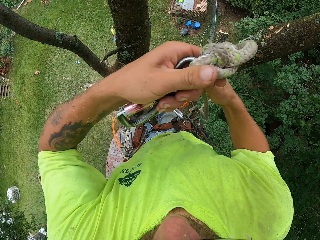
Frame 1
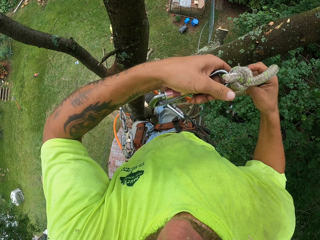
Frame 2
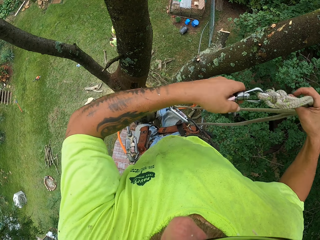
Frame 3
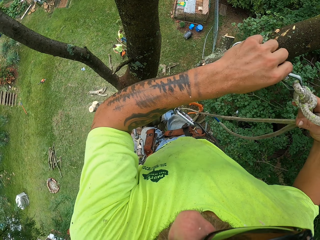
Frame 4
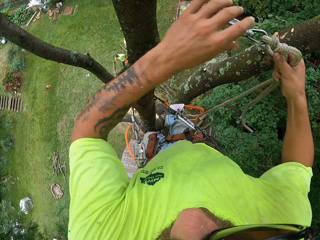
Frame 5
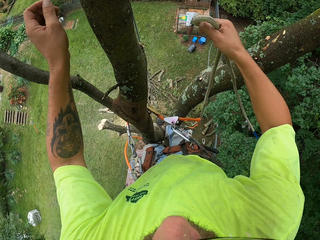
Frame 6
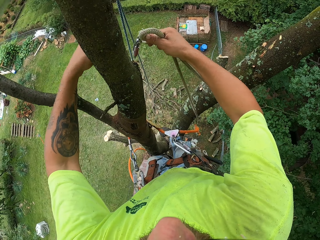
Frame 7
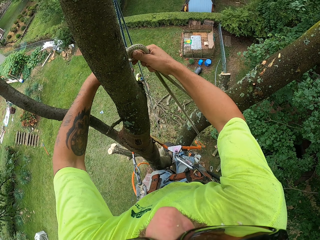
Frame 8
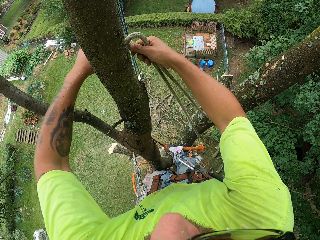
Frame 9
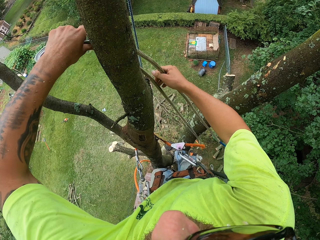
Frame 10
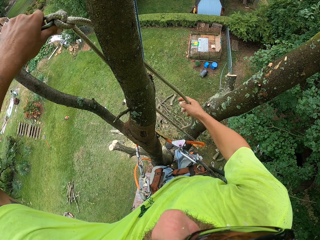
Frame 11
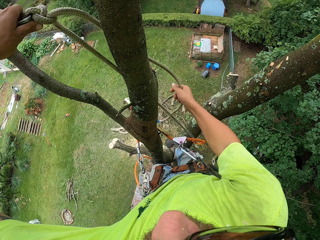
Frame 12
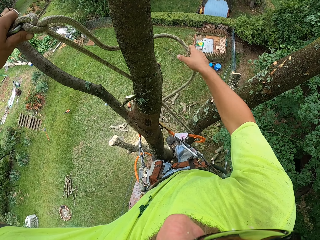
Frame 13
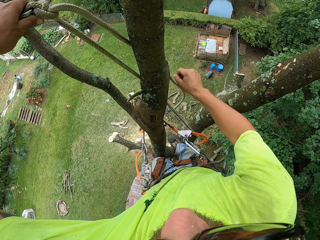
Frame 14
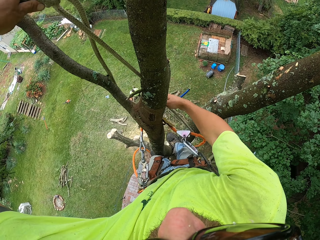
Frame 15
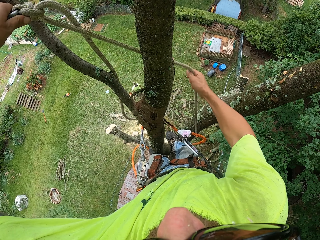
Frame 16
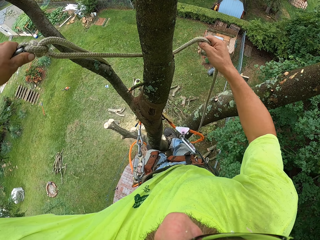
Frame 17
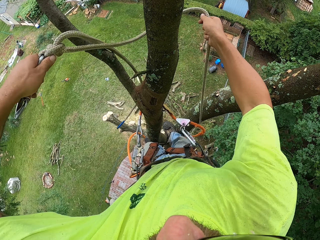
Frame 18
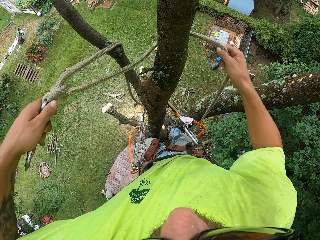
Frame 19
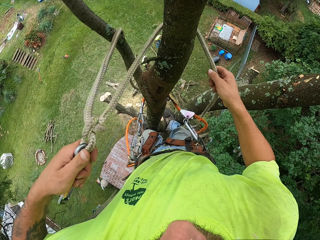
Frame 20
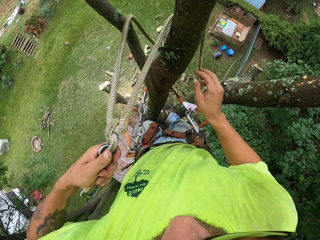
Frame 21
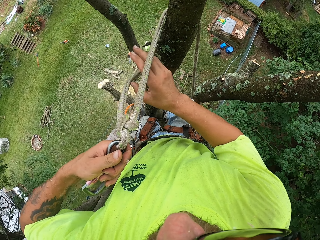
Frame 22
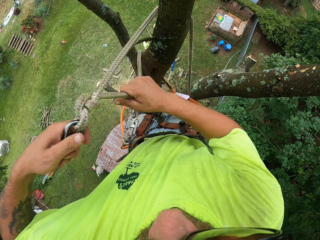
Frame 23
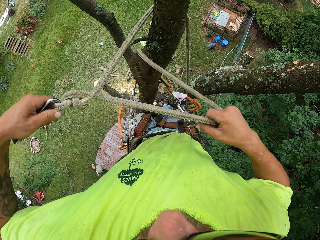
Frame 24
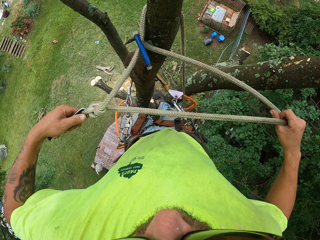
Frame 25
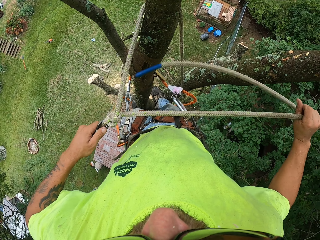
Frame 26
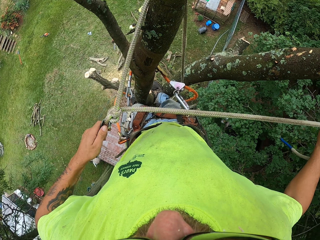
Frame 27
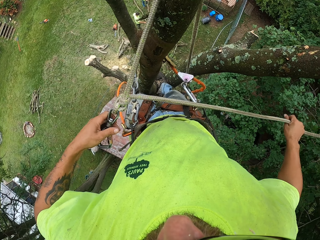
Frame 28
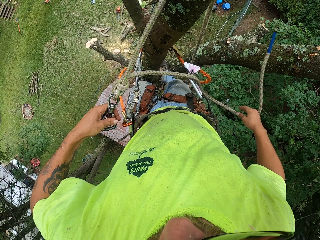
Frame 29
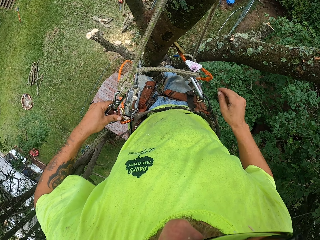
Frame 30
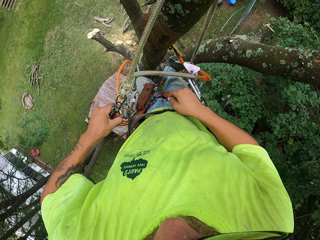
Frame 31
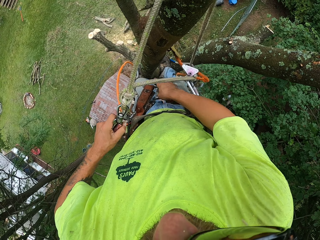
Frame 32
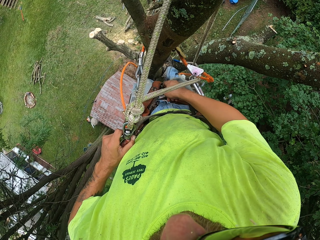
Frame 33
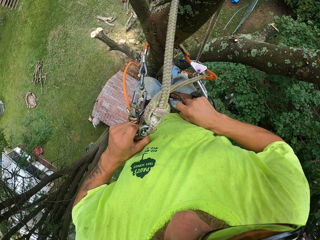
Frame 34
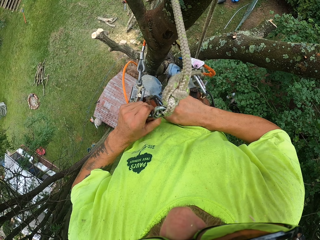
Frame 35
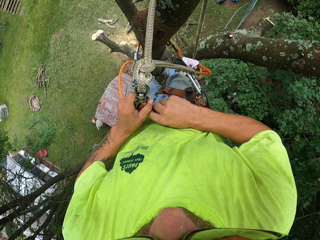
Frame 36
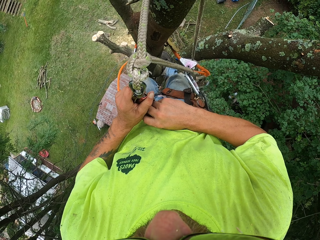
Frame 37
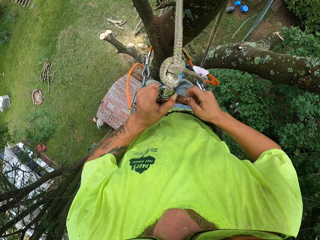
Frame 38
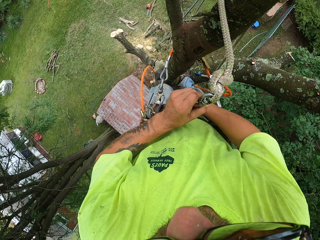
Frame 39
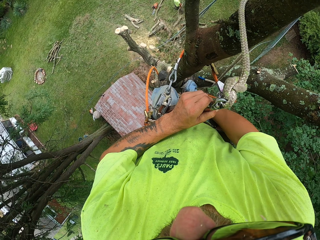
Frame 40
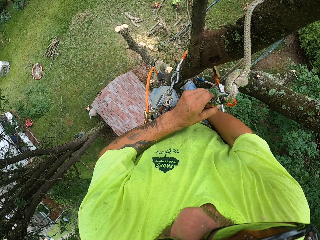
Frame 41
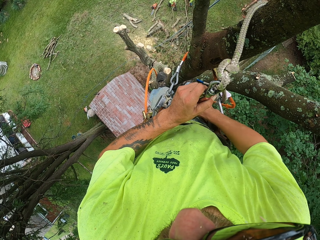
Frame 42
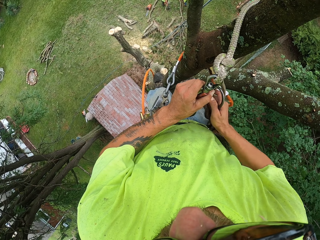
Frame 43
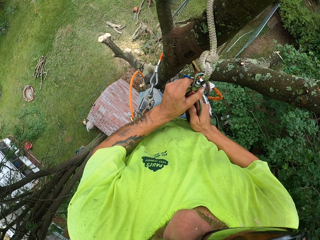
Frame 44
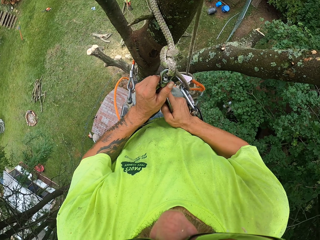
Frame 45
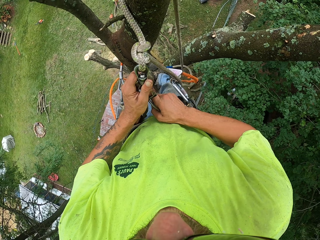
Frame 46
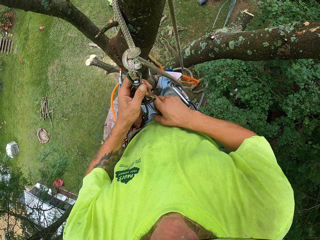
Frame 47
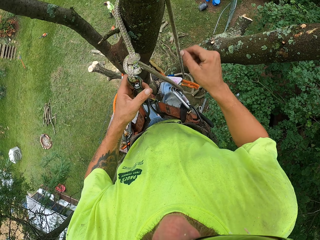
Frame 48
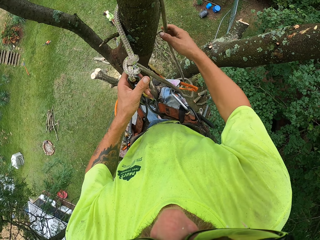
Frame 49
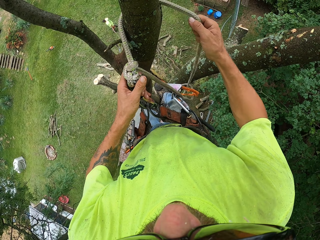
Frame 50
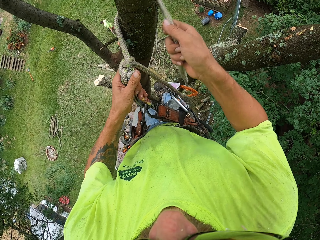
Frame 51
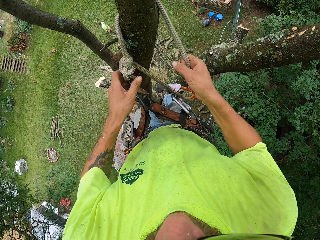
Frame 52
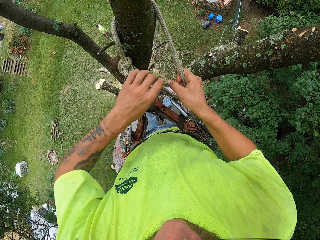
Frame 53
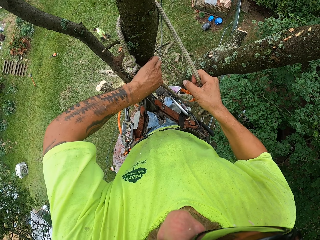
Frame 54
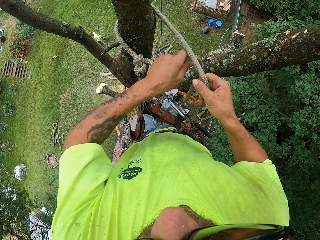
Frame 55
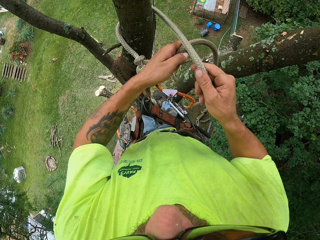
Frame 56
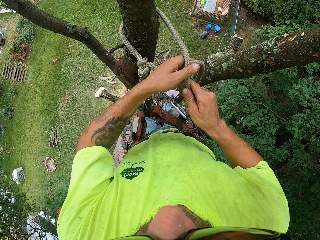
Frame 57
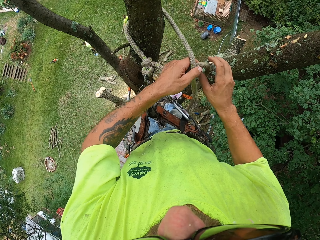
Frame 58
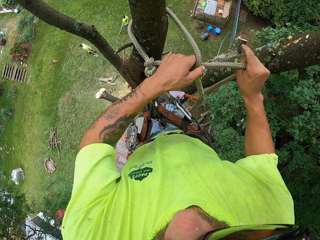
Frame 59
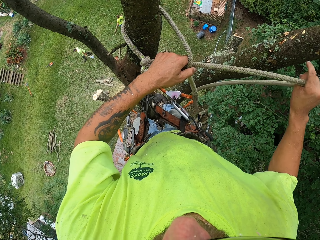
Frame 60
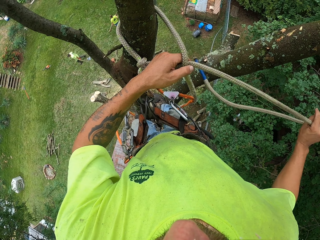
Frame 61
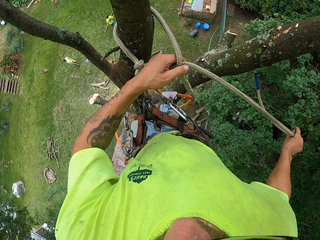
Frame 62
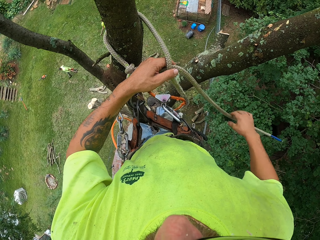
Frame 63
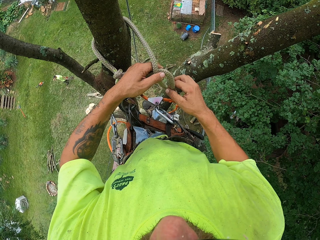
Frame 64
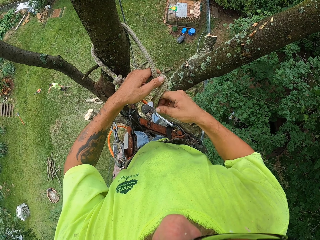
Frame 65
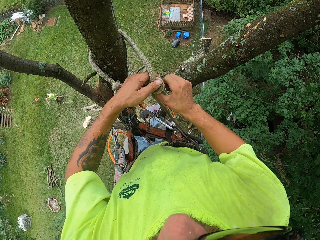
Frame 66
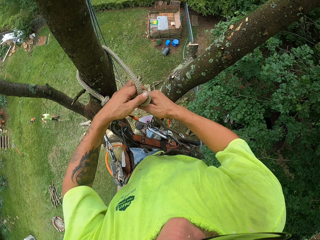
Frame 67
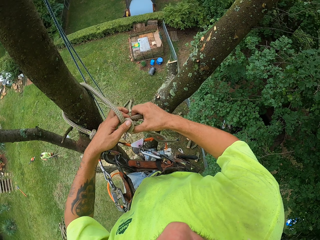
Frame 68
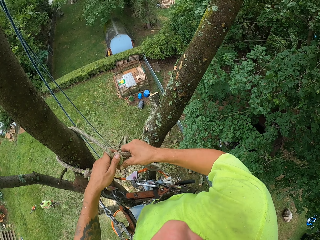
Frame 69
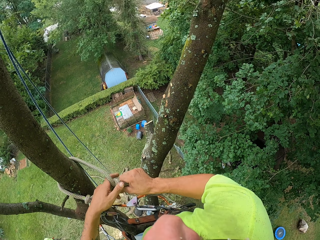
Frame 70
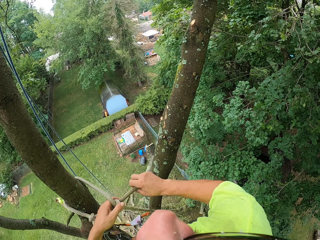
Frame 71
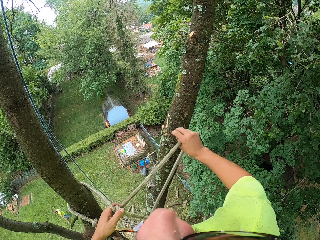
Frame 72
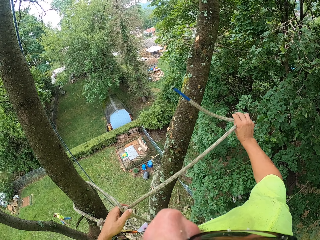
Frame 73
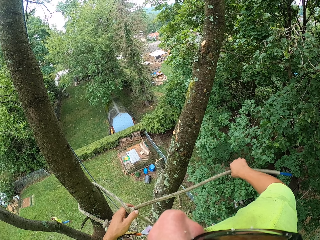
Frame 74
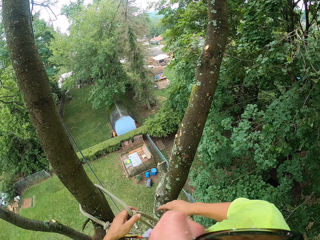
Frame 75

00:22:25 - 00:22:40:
The camera wearer wraps a rope around a tree. He hooks the rope to the harness belt, to his waist, with both hands. He pulls the rope on the harness belt with both hands and ties the rope on the tree with both hands.

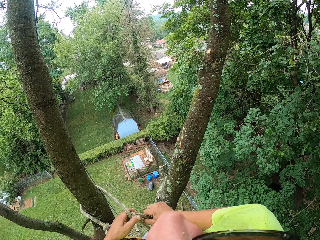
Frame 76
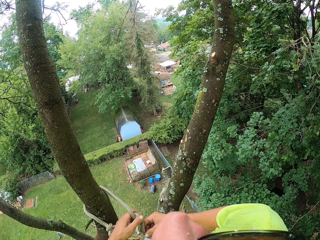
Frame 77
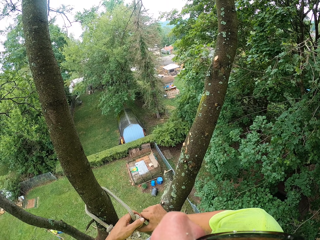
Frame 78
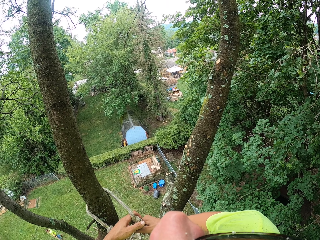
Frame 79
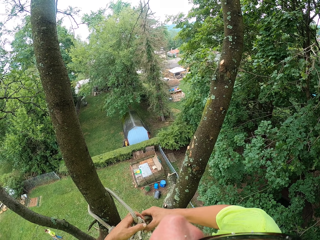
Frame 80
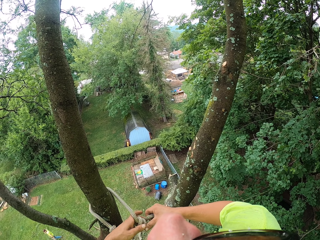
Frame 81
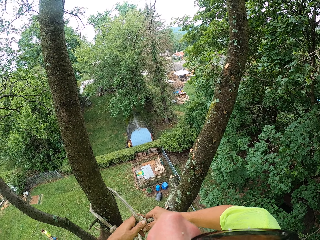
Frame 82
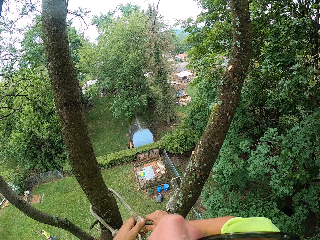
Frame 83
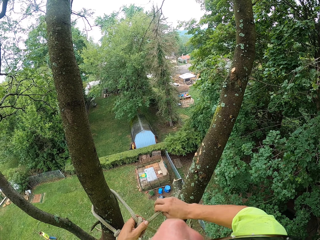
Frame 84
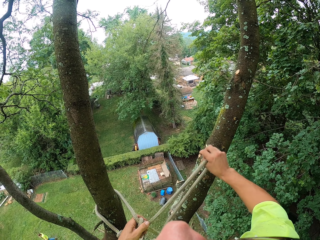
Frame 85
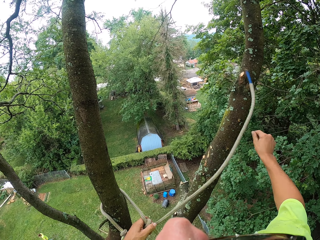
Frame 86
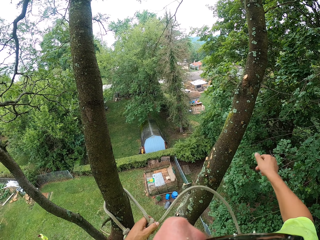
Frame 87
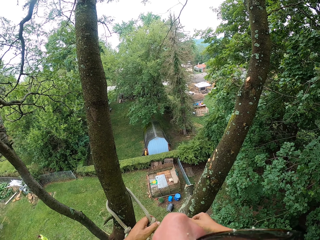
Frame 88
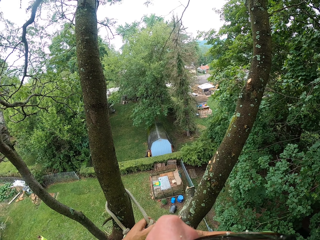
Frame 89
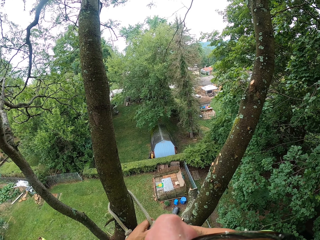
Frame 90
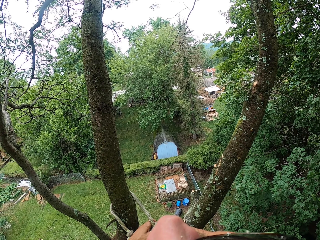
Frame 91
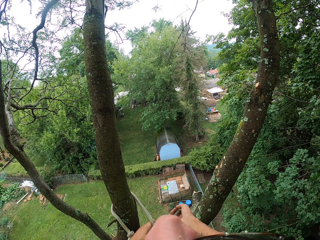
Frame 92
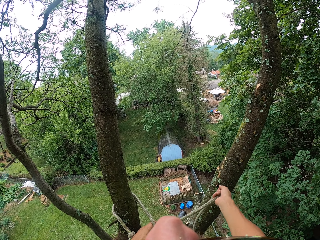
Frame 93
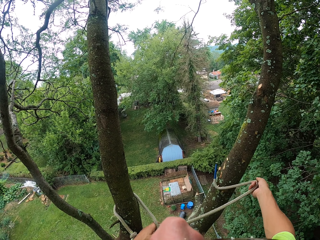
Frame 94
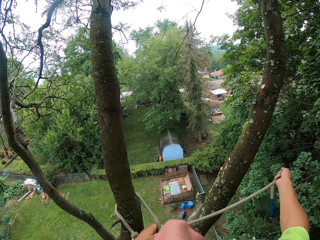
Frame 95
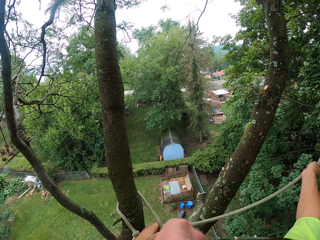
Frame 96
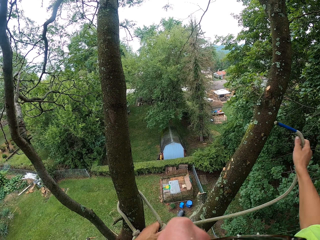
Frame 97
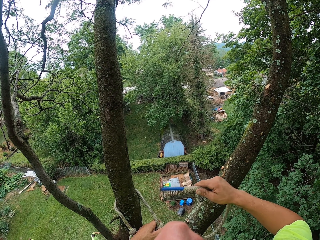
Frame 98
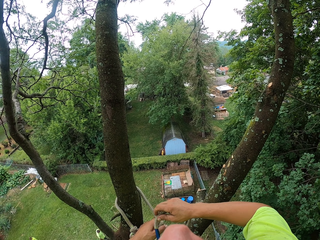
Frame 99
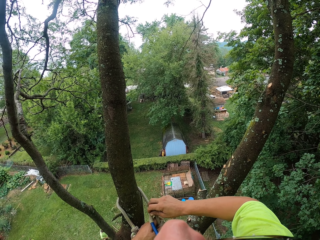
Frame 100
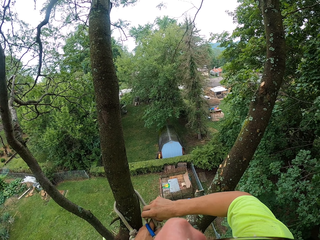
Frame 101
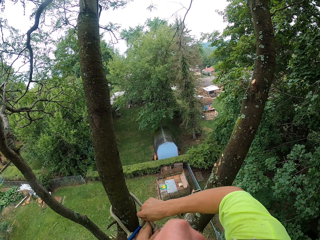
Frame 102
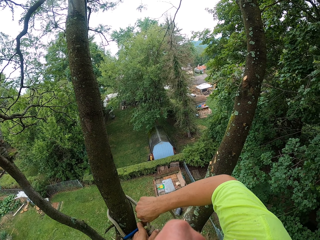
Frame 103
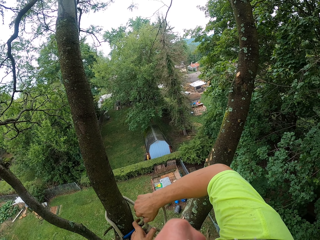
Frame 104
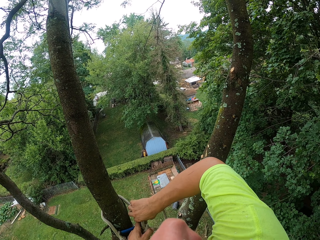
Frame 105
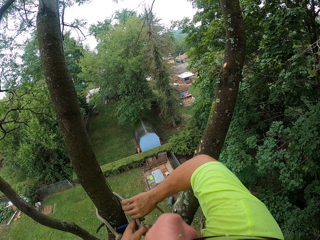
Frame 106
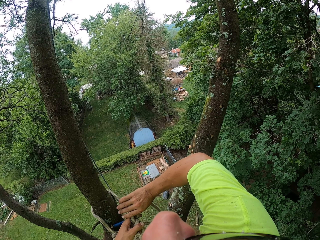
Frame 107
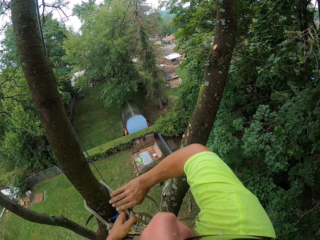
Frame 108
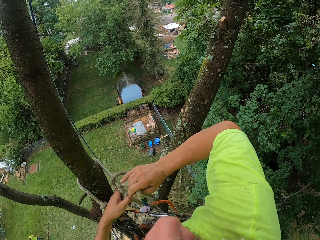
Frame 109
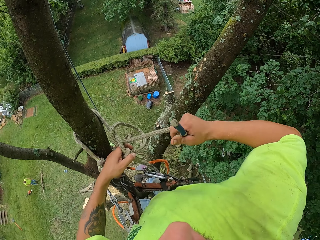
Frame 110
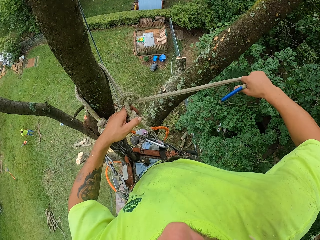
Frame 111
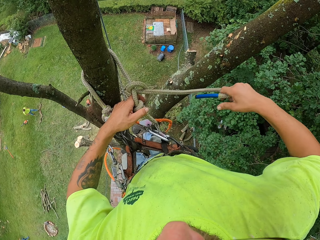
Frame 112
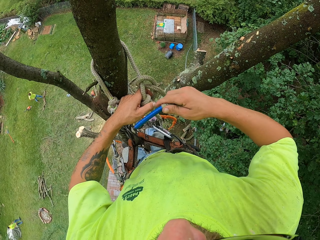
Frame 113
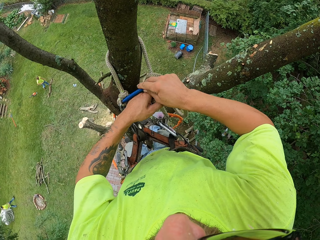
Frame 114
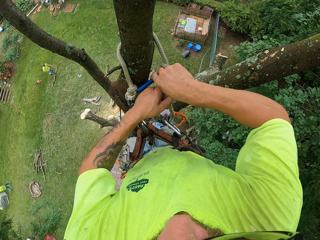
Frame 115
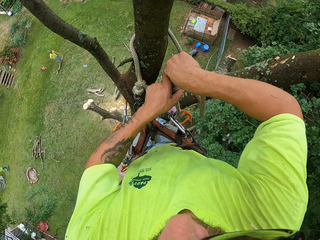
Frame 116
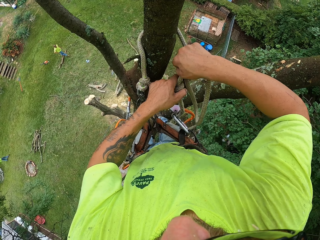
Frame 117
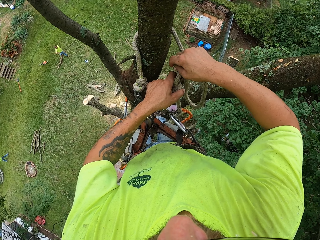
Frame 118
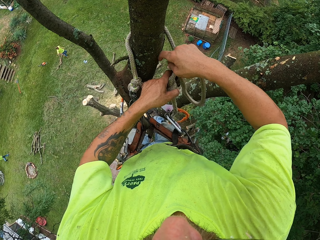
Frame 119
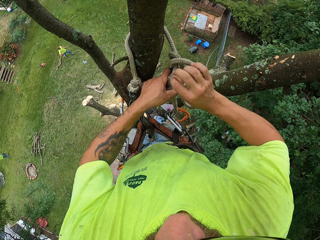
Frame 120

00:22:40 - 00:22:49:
The camera wearer looks around. They pull a rope.
